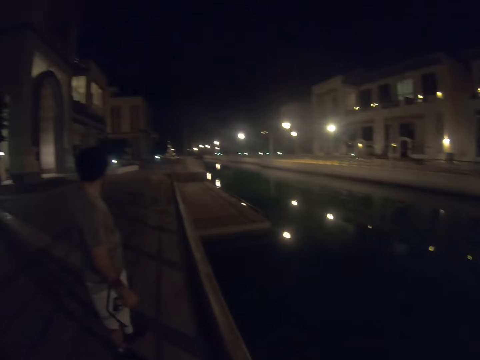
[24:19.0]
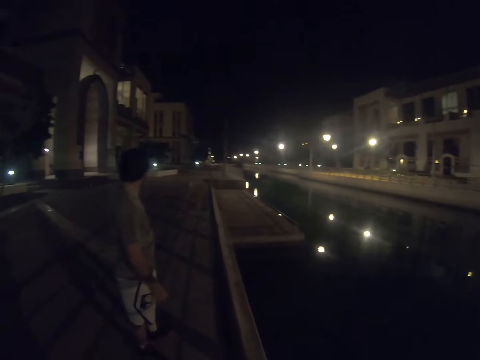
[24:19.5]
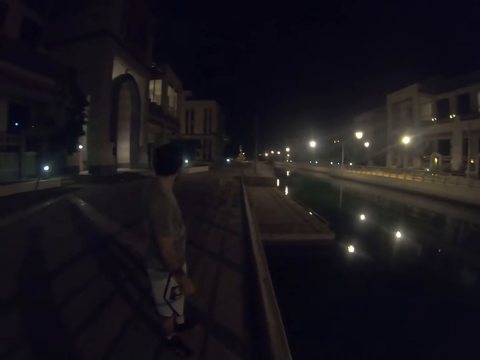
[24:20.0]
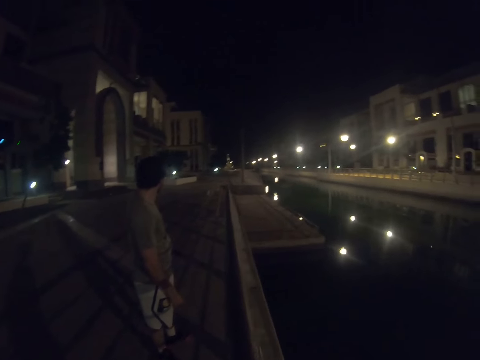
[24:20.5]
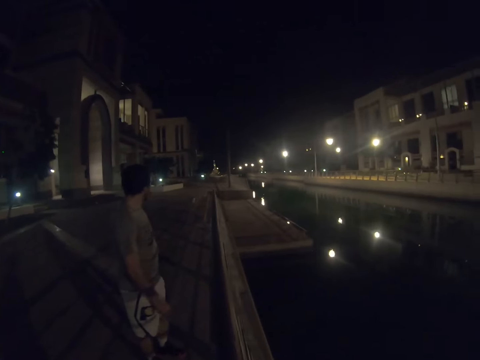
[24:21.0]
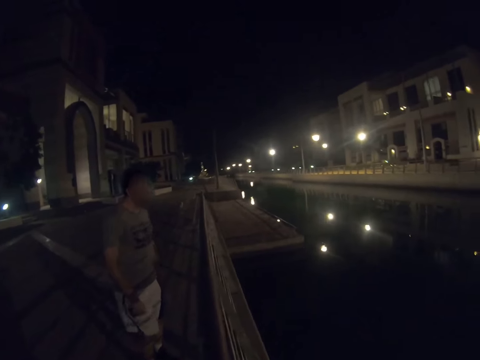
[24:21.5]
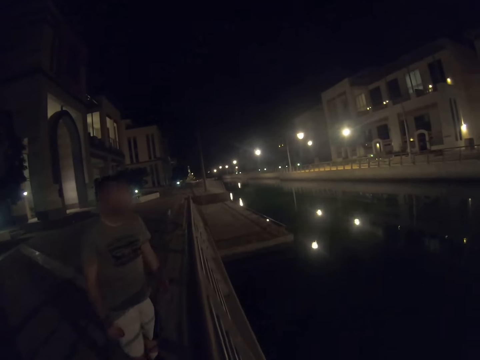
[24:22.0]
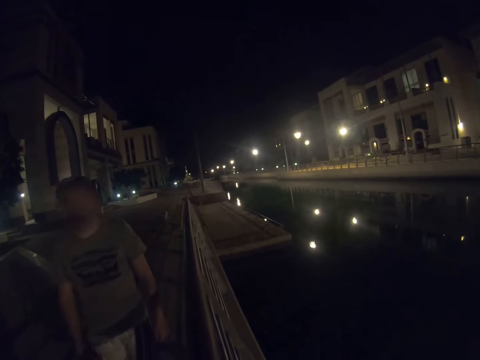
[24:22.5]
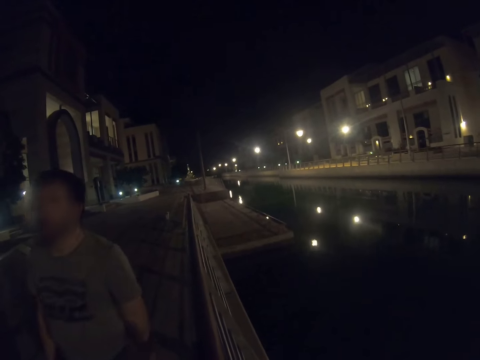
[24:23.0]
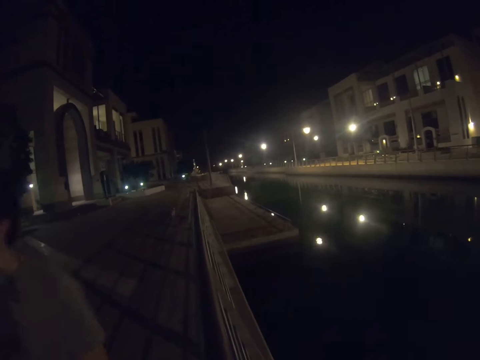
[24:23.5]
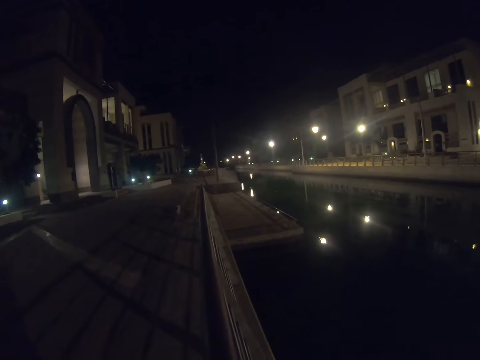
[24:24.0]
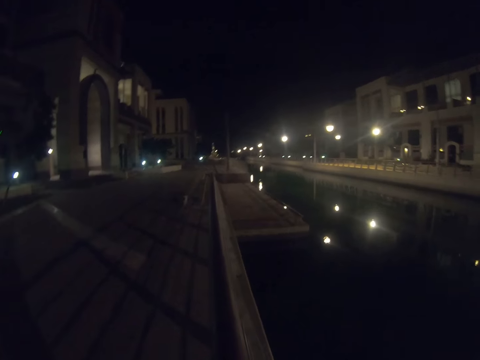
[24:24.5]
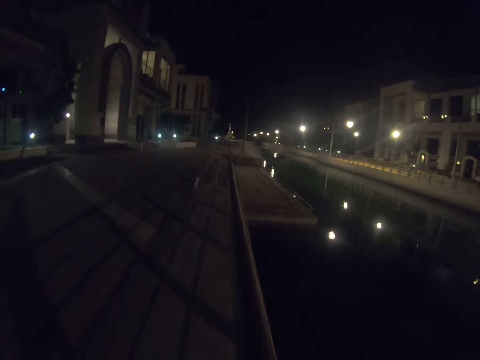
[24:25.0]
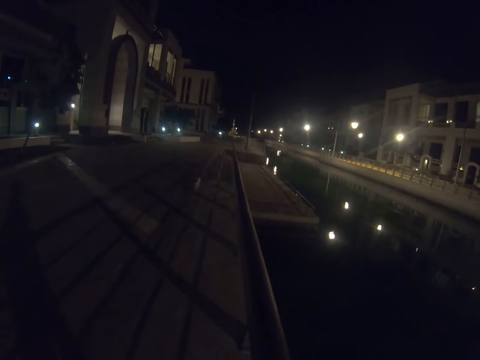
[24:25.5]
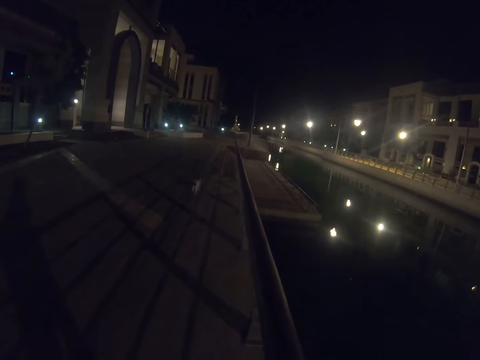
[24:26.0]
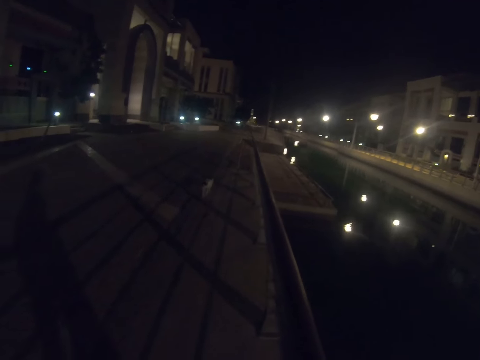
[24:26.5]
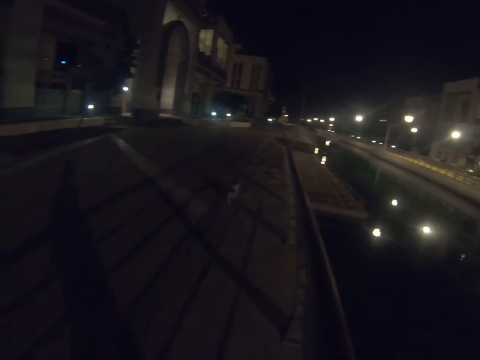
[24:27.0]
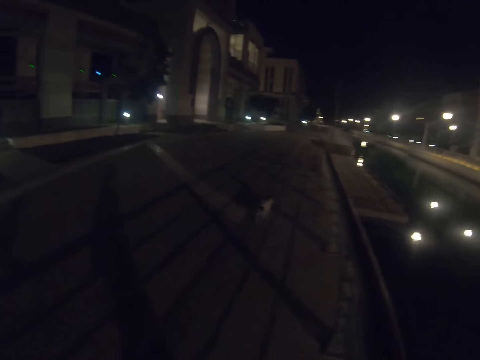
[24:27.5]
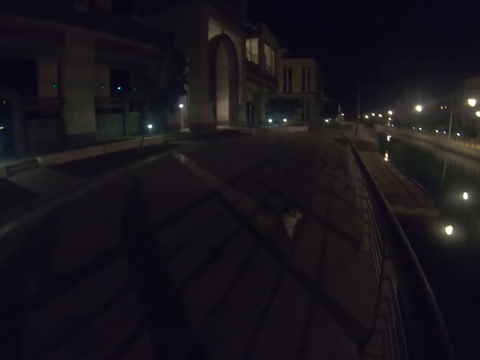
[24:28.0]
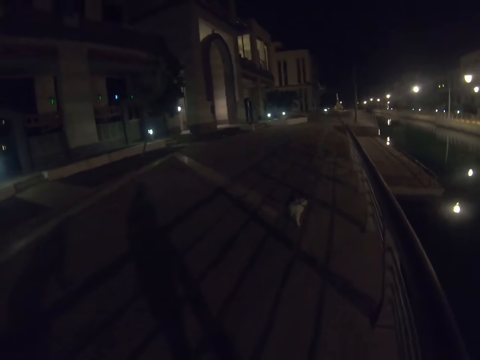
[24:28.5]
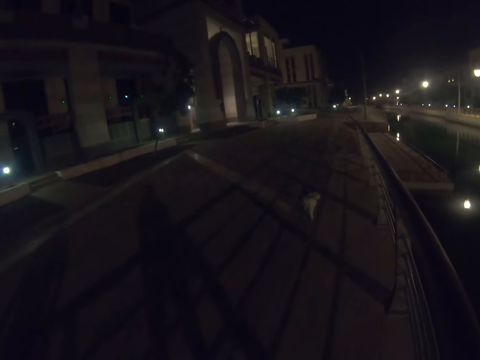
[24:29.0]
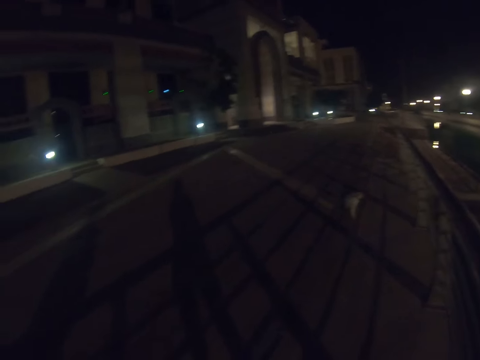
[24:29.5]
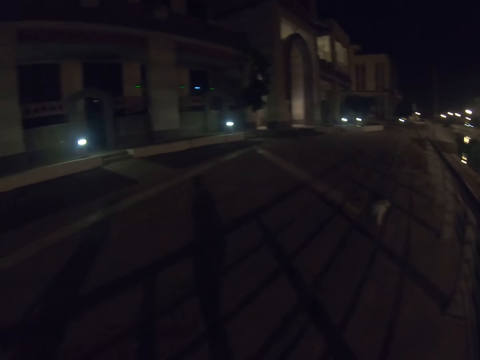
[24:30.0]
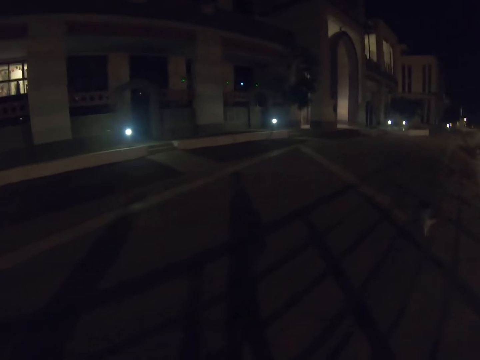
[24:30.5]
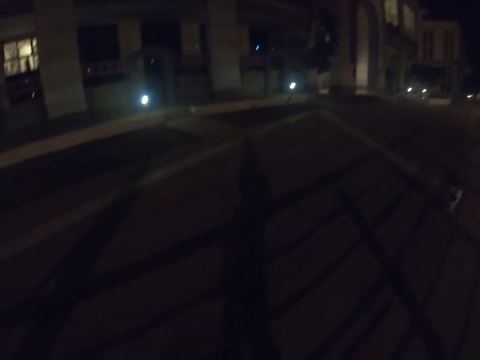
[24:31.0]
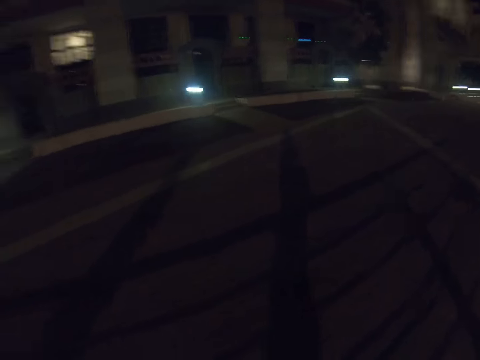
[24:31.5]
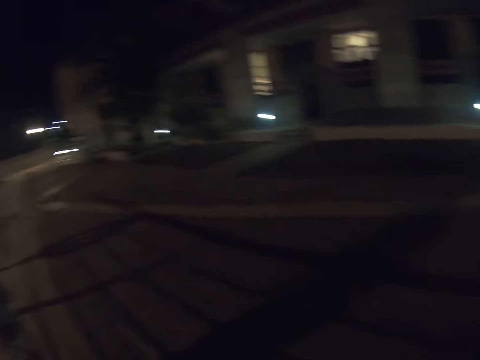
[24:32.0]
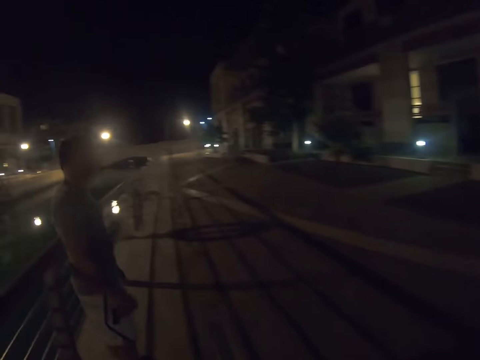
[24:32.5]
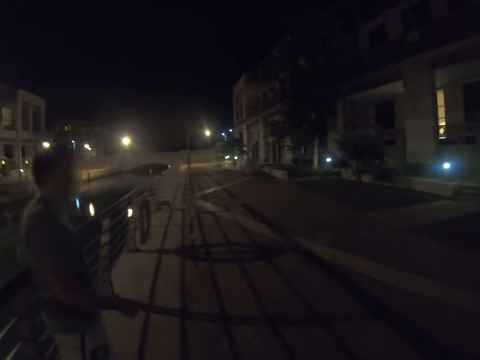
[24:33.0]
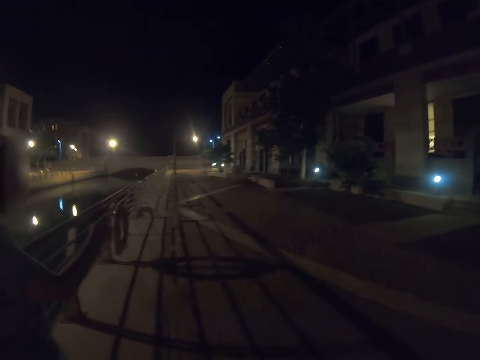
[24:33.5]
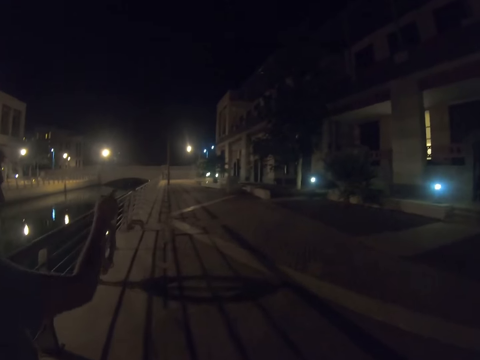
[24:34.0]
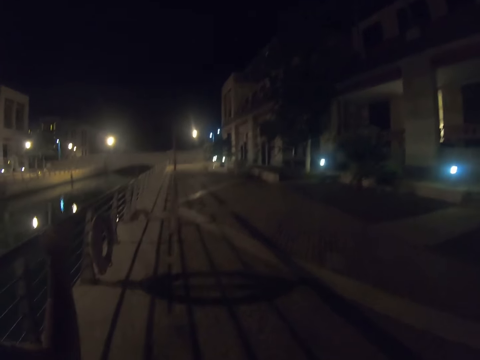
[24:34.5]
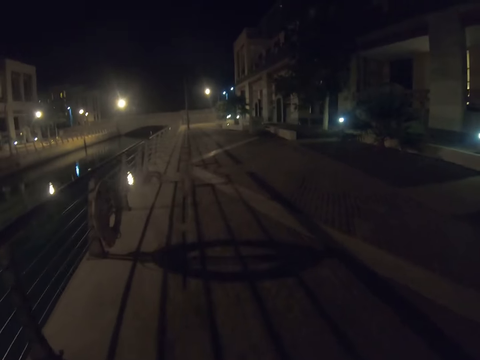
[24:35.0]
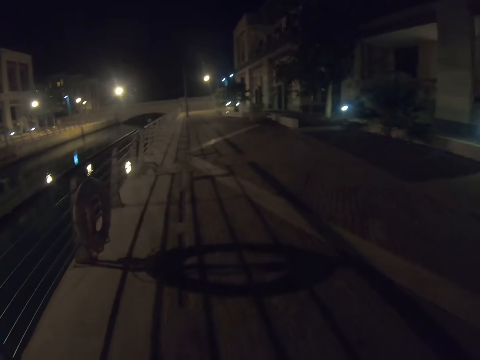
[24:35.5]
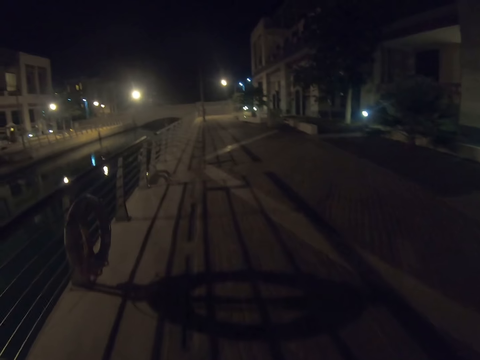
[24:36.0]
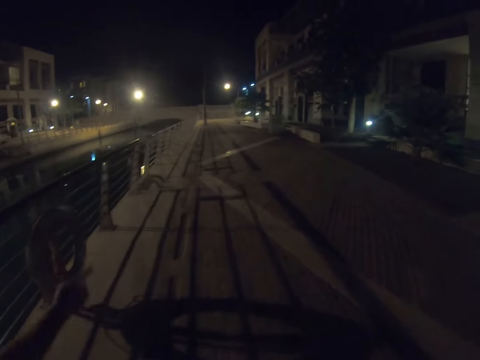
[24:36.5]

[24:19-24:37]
A man waits for a cat. The camera wearer waits for the cat. They look around. They gaze at the cat. They walk on the pathway with the man.

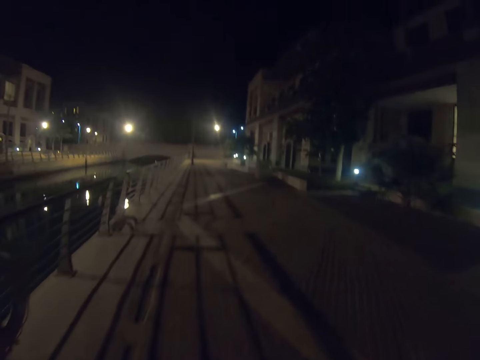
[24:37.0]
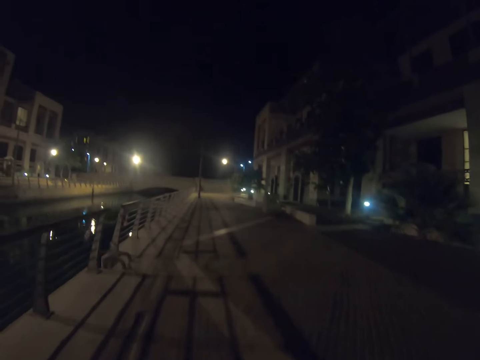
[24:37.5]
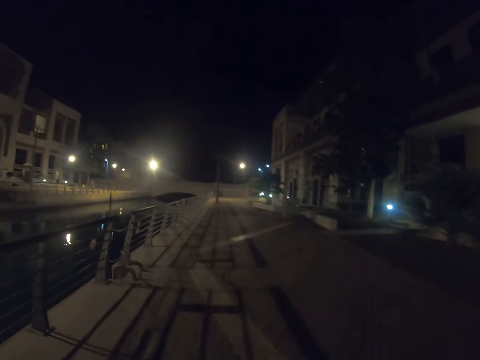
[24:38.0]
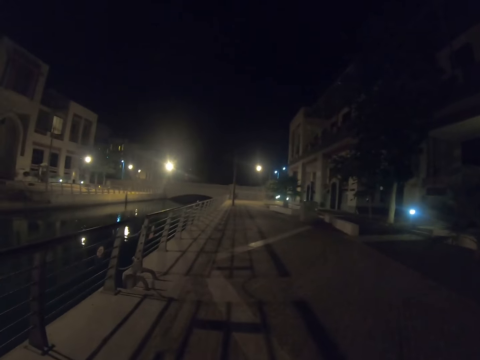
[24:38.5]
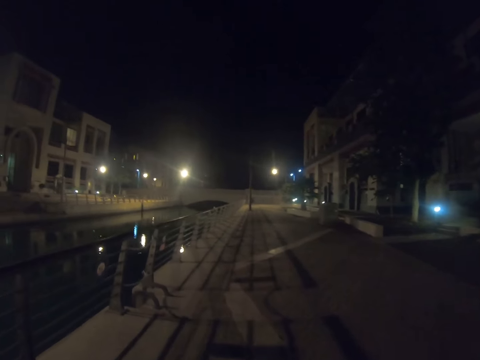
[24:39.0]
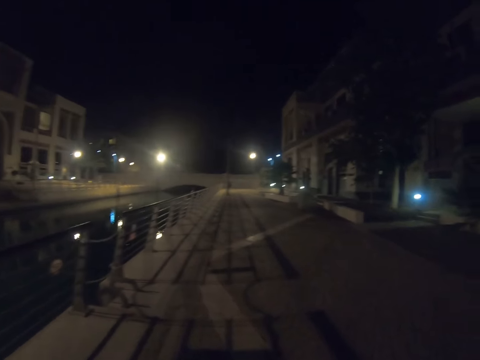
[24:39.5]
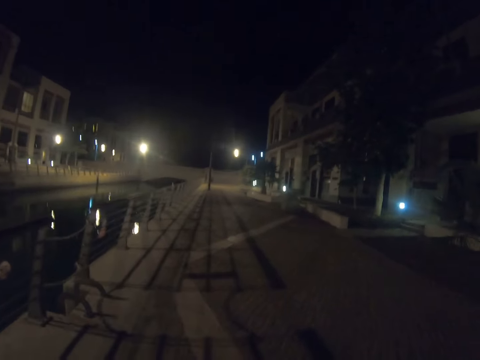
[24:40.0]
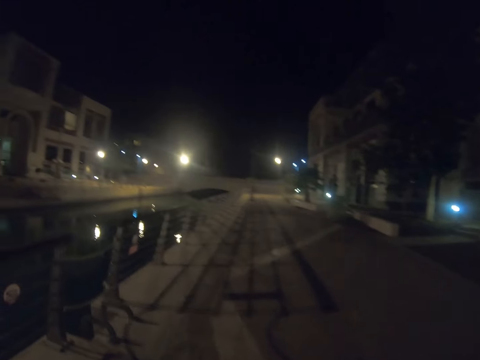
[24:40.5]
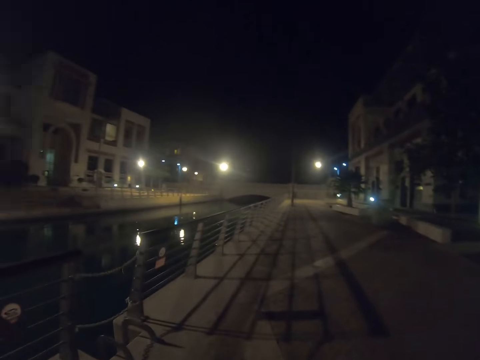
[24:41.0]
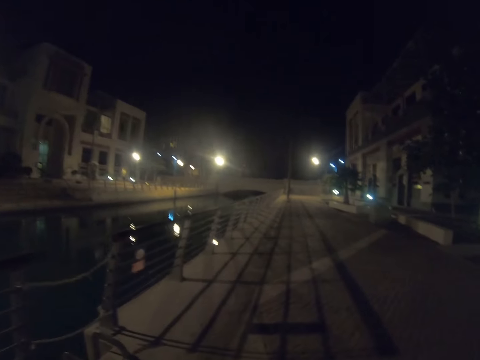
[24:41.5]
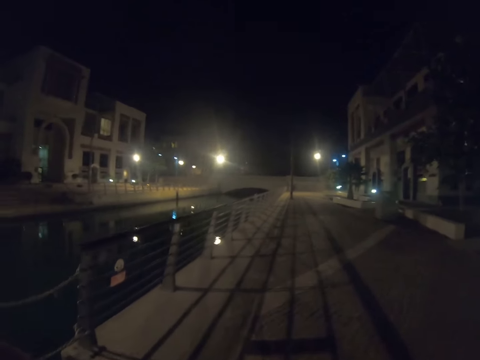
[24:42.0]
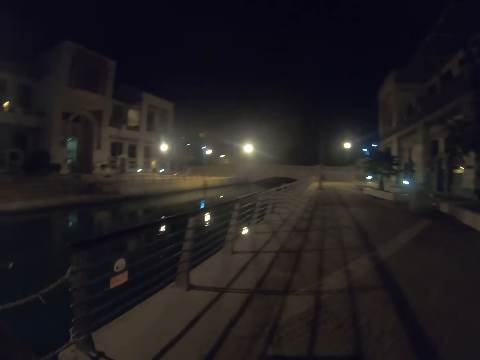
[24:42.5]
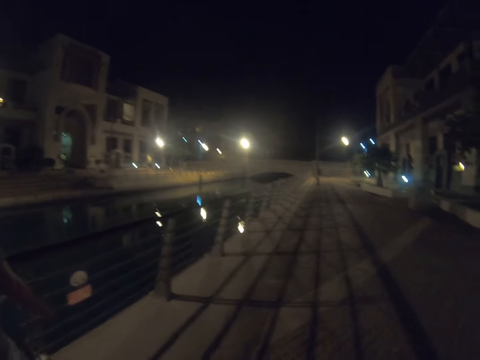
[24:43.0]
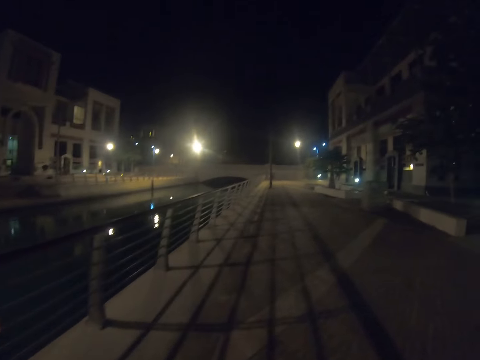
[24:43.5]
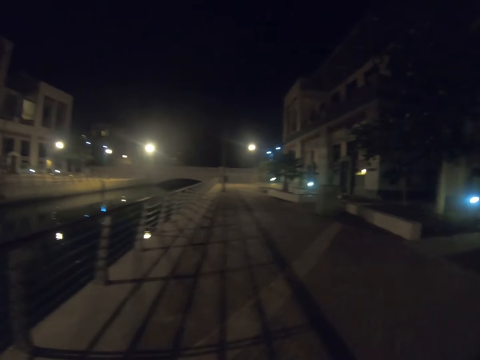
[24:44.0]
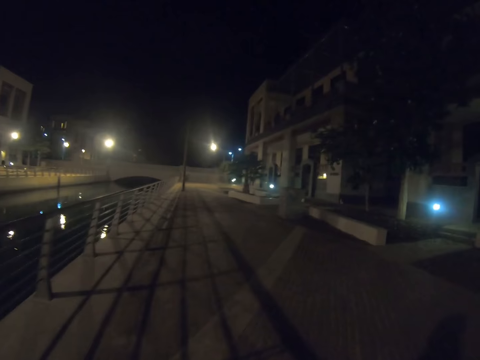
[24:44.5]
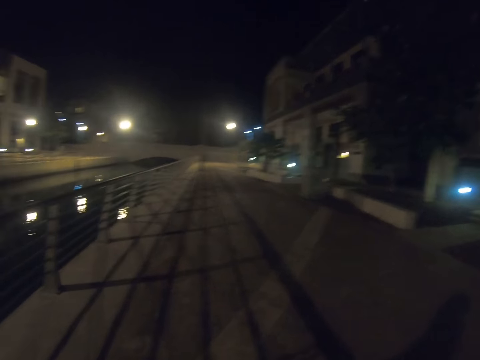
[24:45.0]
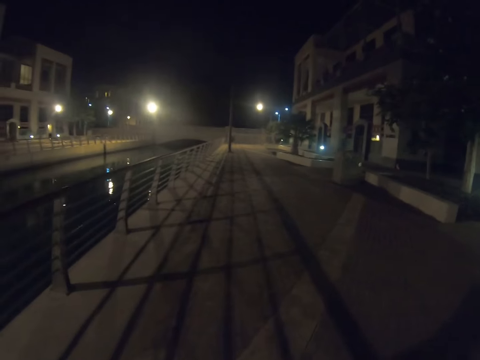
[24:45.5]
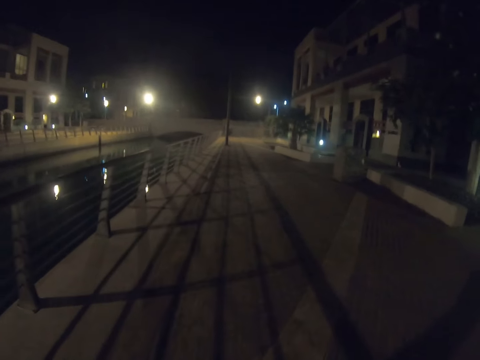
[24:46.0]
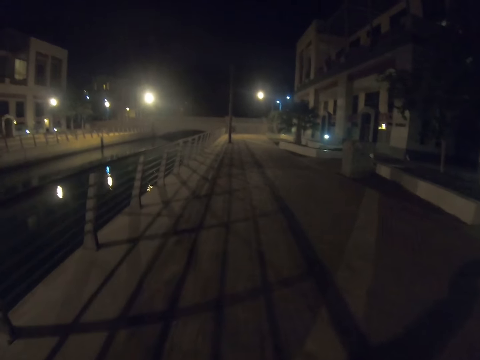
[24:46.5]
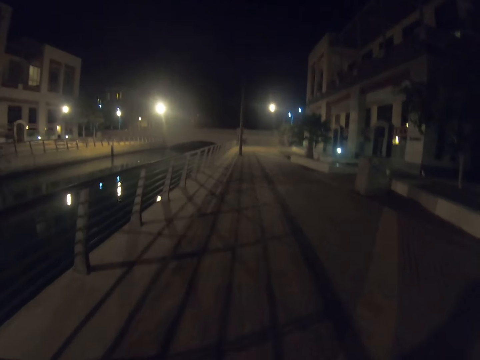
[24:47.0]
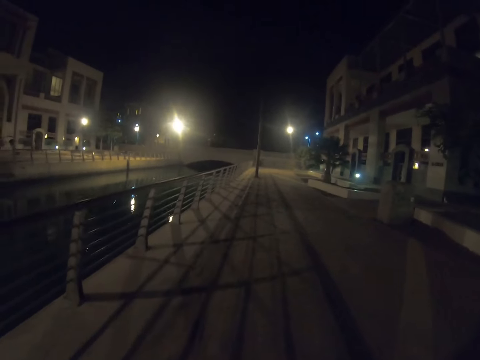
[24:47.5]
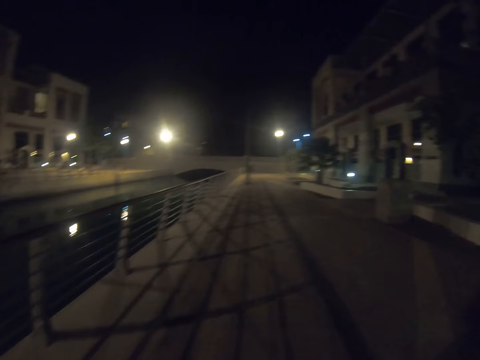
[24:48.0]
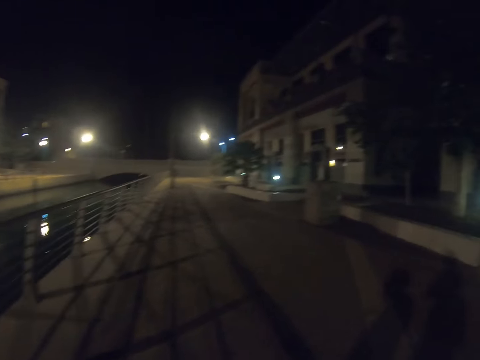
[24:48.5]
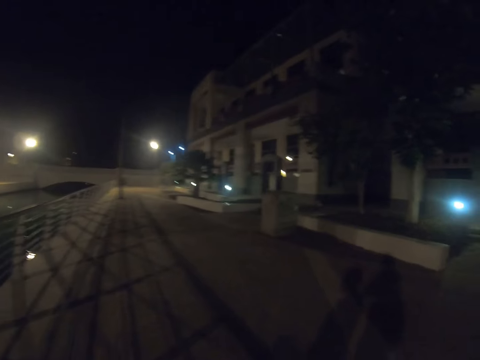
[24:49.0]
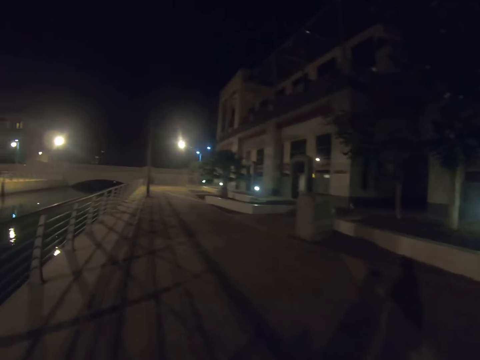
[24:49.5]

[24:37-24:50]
The camera wearer walks.
